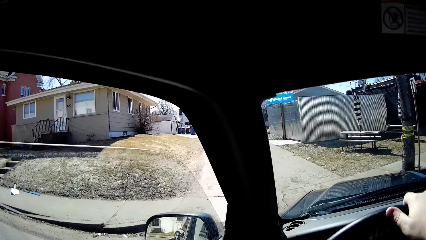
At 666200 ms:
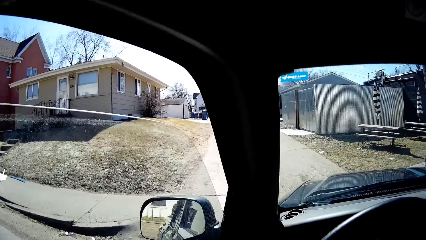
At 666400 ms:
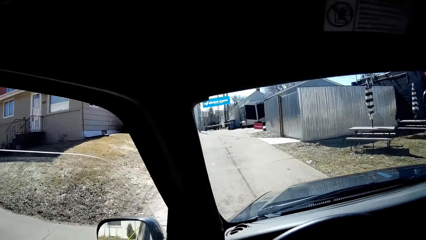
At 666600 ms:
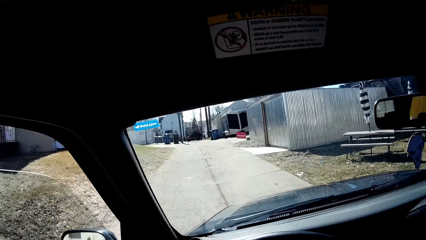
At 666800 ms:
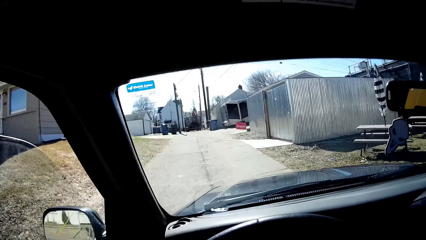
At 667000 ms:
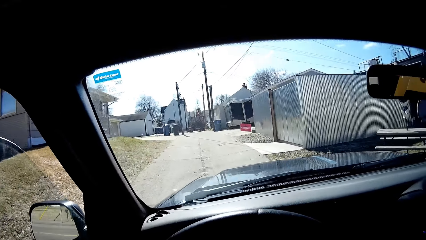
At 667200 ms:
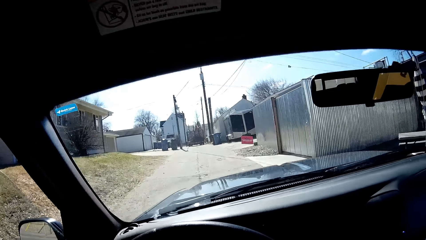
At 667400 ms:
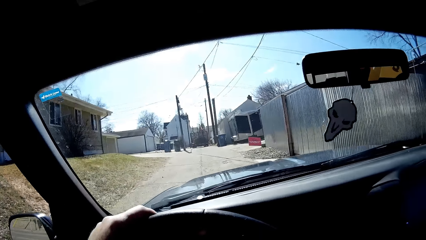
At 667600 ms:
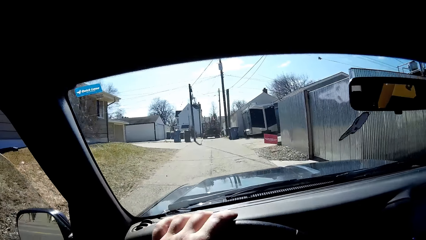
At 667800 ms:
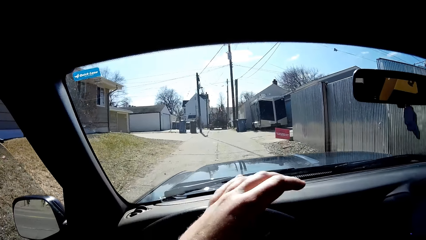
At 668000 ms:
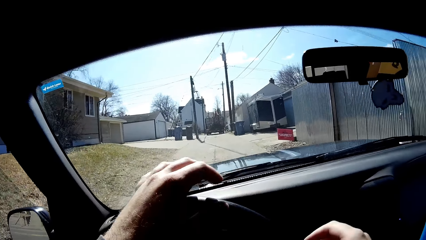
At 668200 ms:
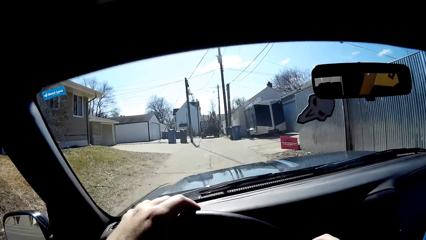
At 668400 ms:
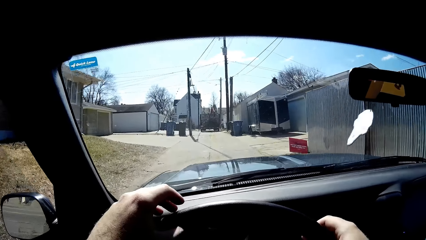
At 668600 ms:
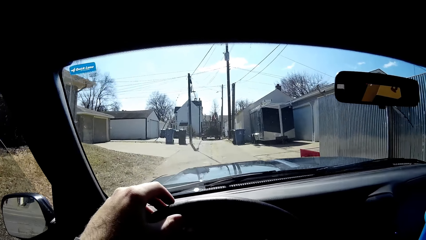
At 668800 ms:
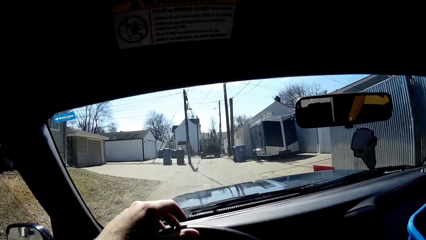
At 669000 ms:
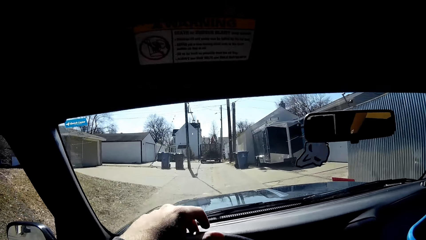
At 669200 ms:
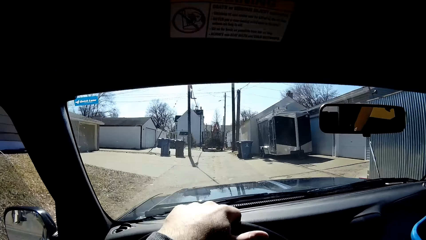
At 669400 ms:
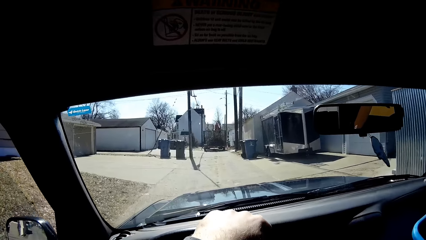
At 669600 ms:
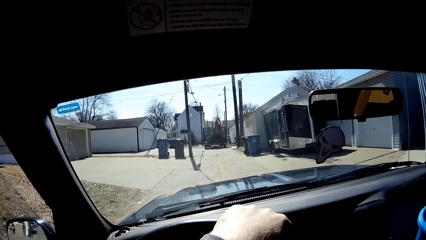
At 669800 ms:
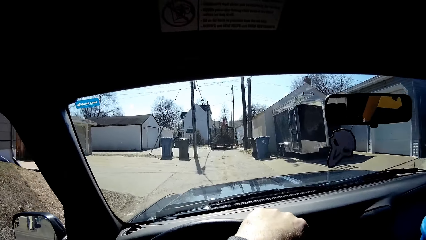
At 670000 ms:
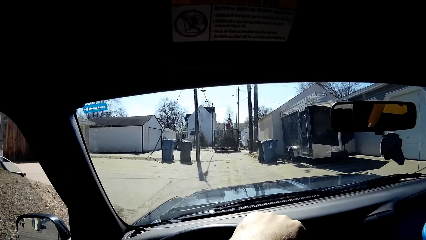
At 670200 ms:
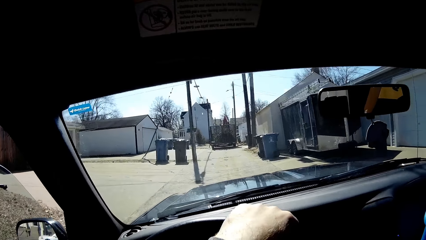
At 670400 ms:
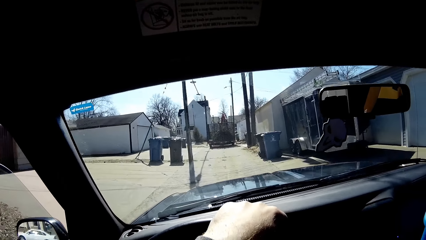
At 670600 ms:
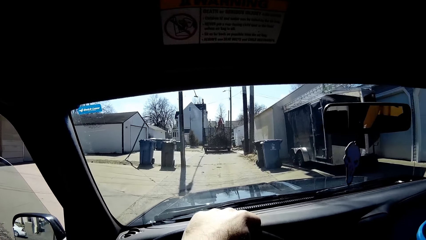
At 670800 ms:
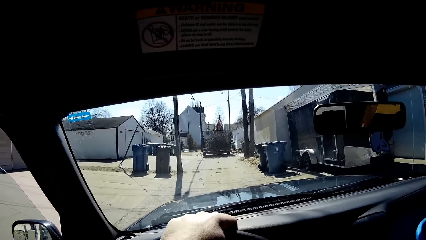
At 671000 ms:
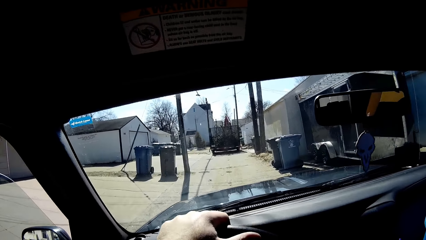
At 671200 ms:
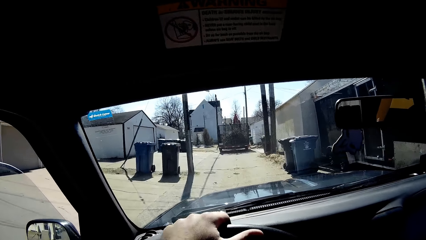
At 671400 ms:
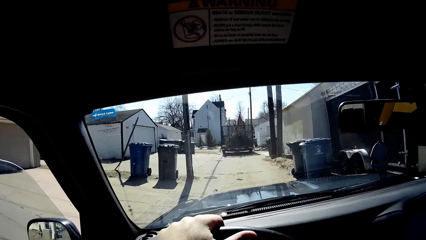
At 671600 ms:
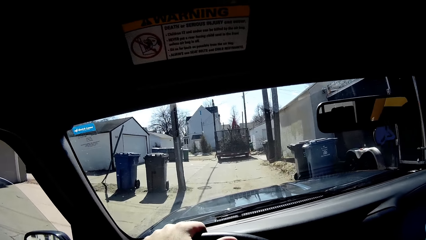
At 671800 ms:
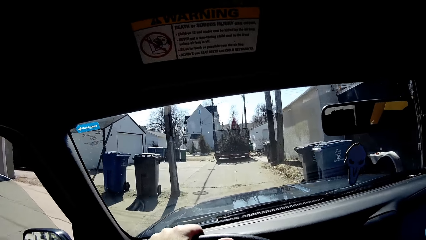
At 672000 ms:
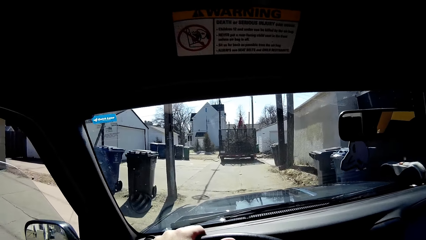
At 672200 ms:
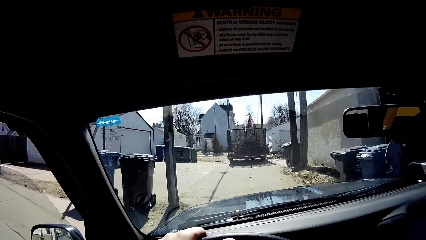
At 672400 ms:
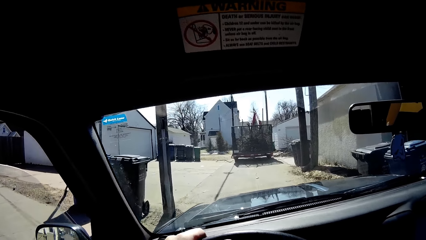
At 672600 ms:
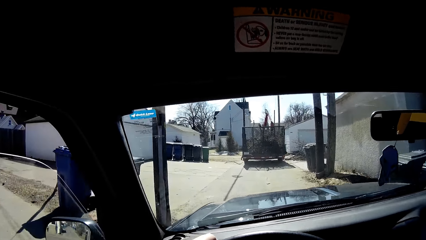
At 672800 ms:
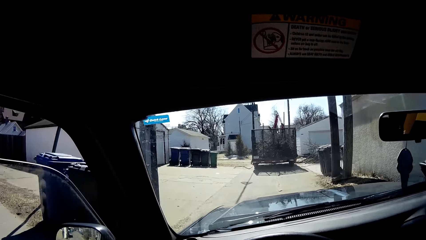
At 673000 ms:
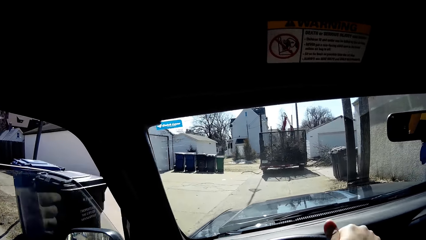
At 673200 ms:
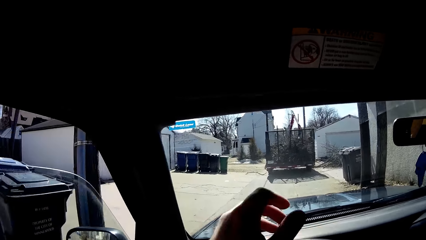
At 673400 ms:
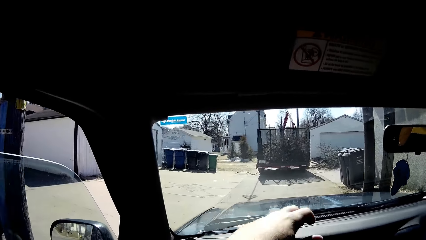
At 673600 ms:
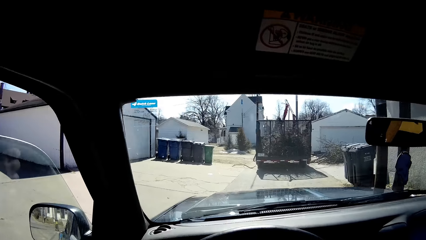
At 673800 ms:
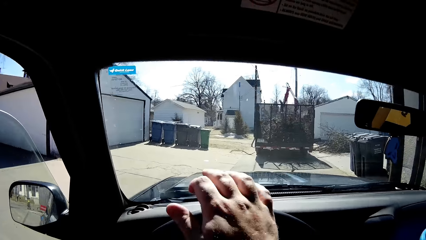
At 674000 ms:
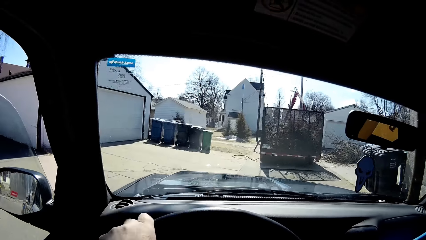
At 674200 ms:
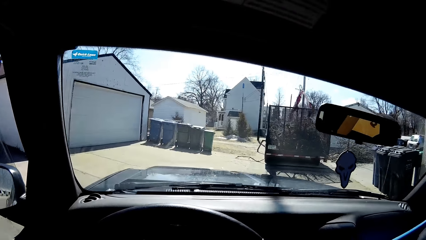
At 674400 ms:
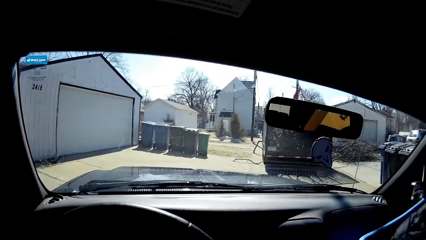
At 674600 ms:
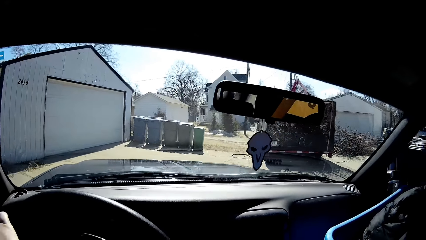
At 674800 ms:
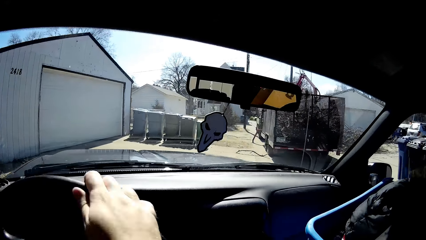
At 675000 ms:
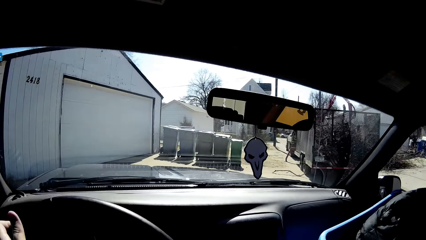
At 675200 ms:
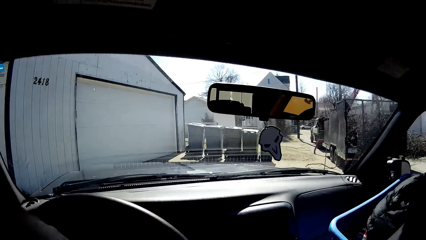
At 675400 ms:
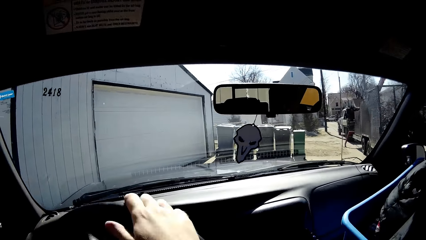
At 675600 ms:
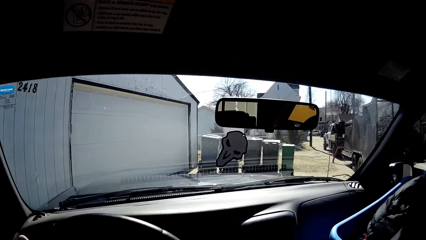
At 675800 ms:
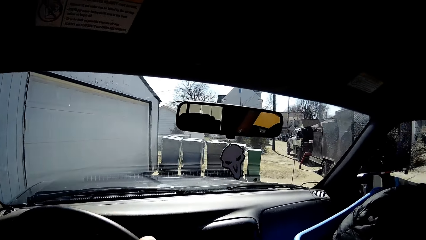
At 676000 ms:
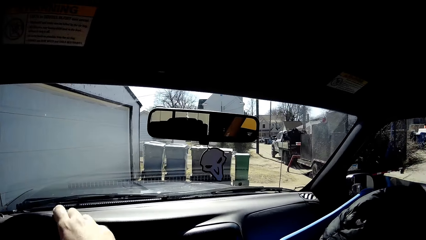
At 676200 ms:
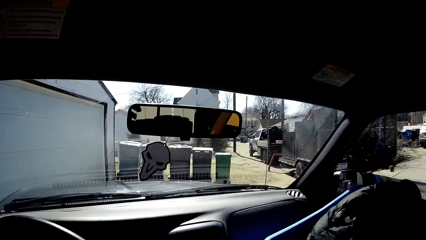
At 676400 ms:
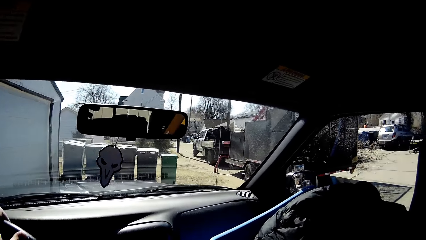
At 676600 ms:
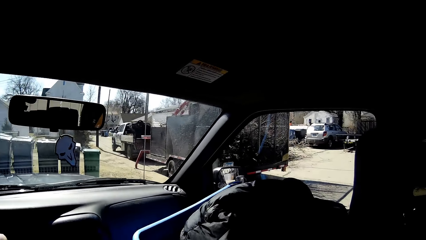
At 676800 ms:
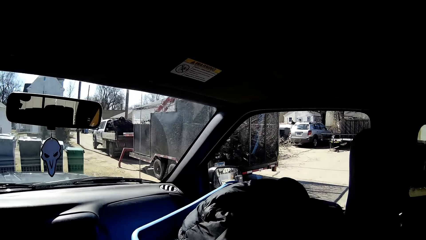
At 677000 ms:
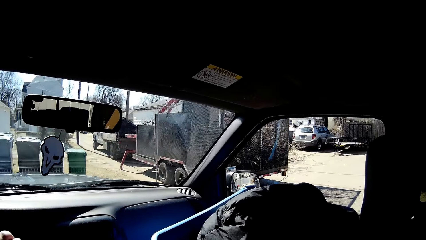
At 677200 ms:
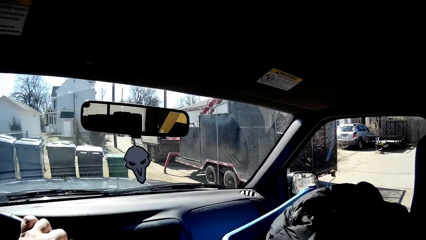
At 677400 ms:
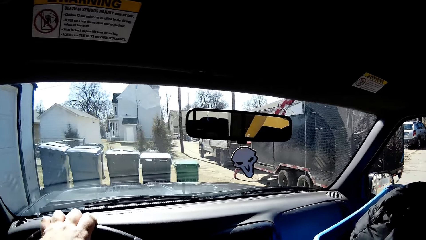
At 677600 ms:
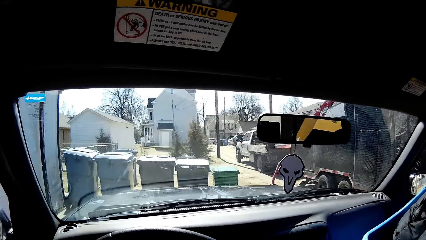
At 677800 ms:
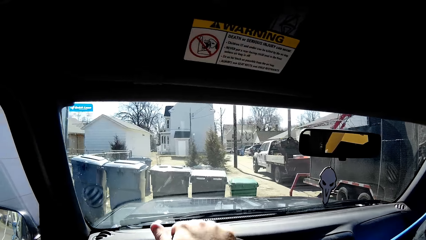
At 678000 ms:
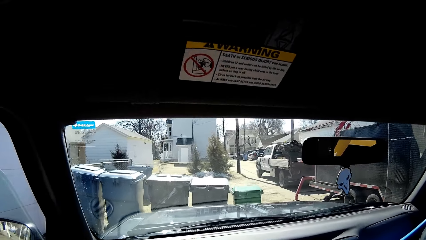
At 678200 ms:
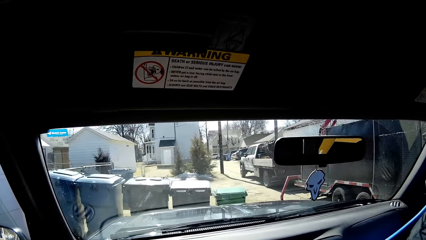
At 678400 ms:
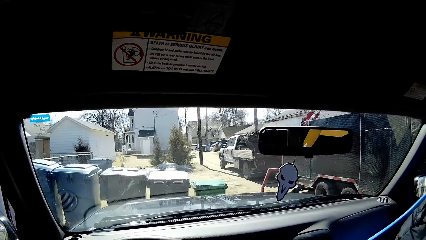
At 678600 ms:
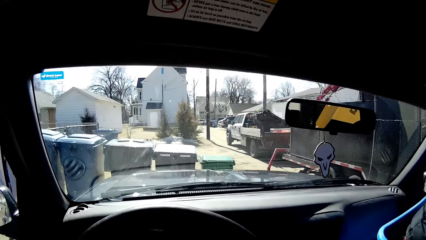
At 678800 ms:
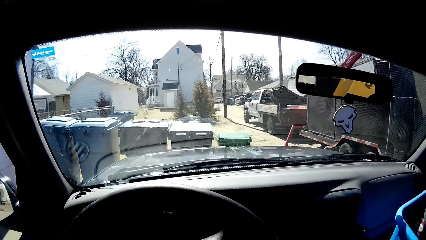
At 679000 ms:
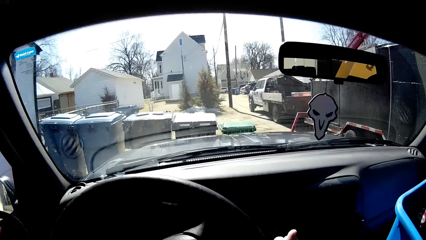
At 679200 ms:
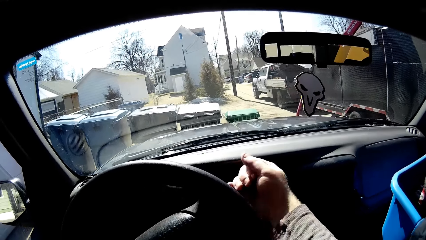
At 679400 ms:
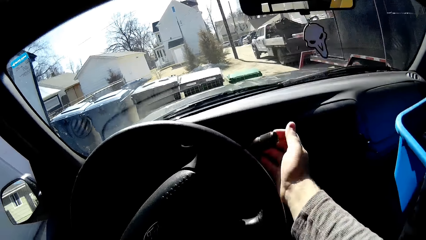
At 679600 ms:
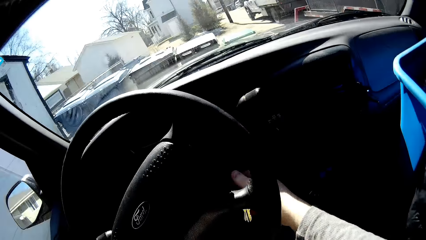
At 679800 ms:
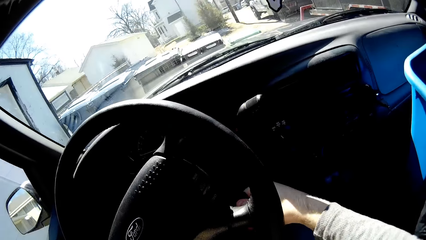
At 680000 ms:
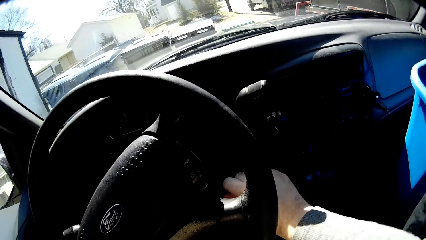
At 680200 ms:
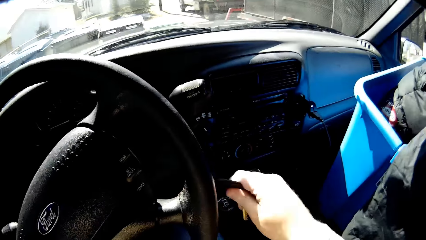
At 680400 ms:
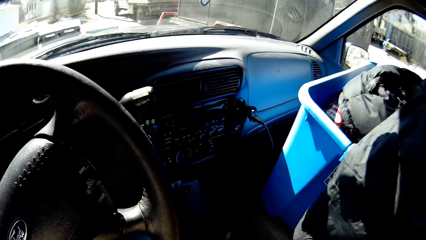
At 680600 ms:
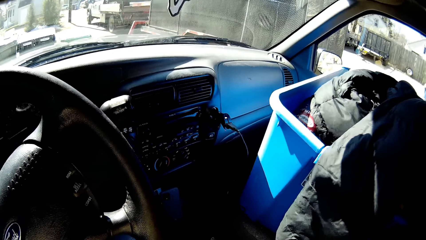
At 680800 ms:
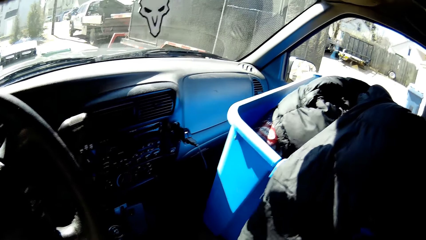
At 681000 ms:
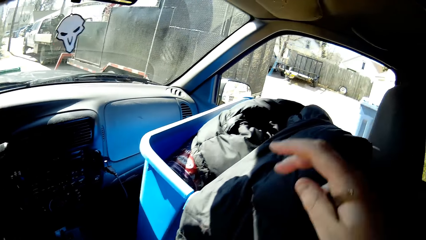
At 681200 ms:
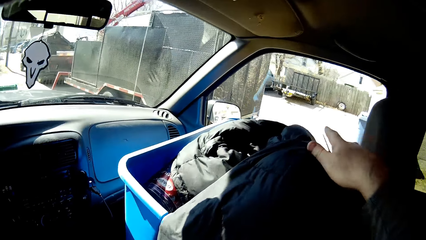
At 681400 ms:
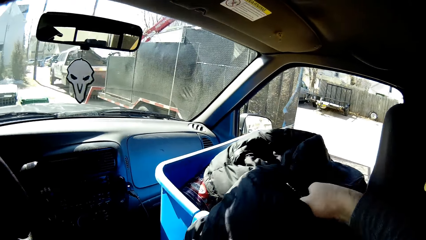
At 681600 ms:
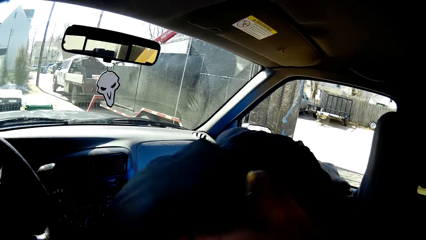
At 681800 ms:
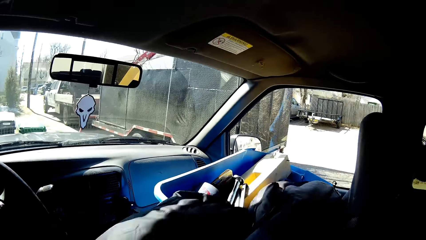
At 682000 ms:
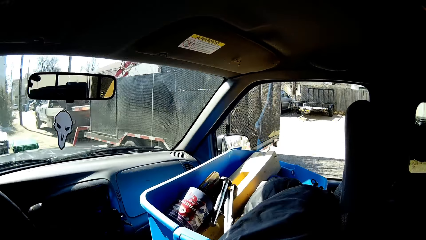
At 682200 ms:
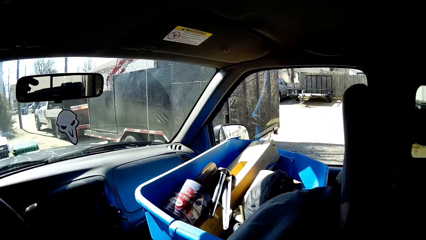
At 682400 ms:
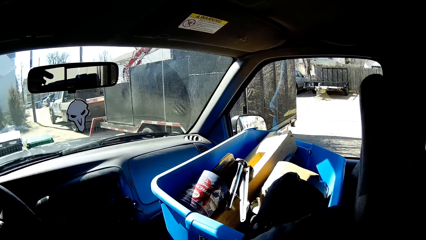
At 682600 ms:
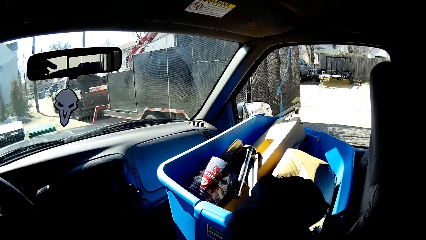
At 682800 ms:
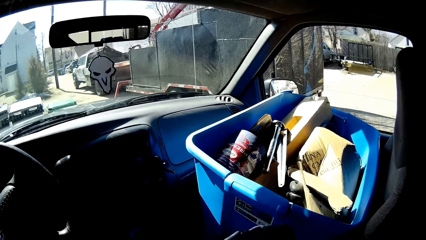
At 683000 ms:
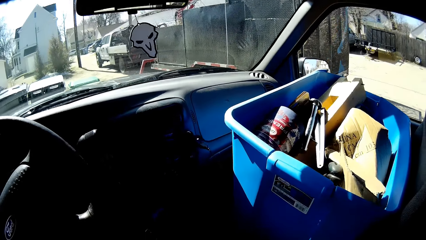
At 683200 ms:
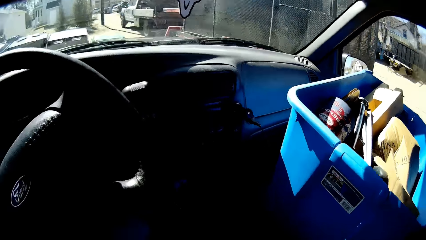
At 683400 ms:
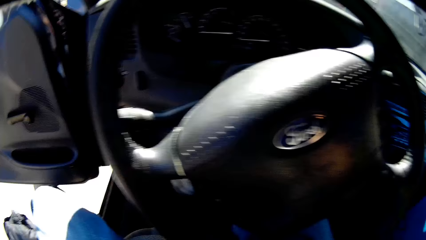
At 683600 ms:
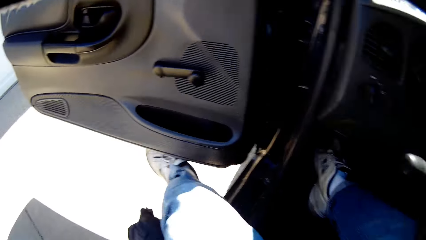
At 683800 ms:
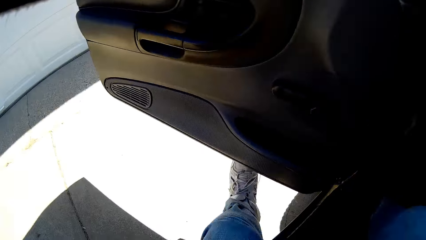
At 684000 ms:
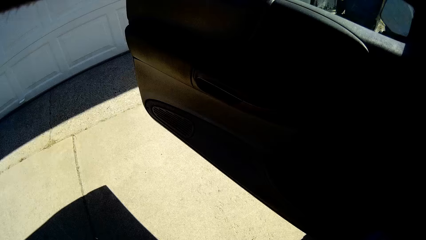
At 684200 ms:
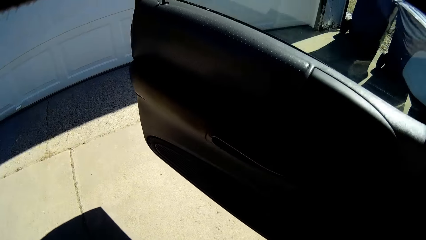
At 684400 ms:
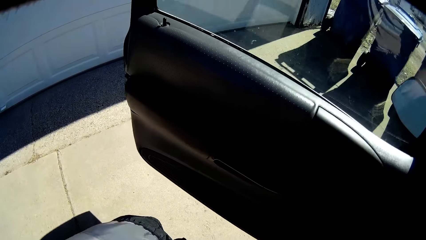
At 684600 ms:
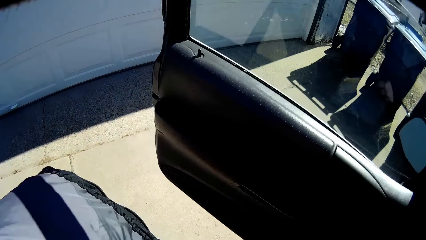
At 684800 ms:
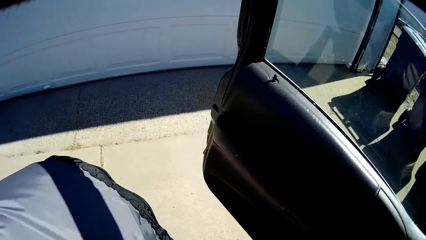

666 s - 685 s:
The camera wearer turns the vehicle left. They park the car in front of the garage. They turn the steering. They stop the vehicle. They take out the key from the ignition. They open the door. They pick up the jacket from the basket. They get off the car.
